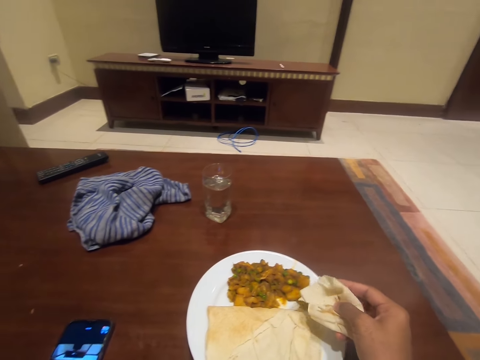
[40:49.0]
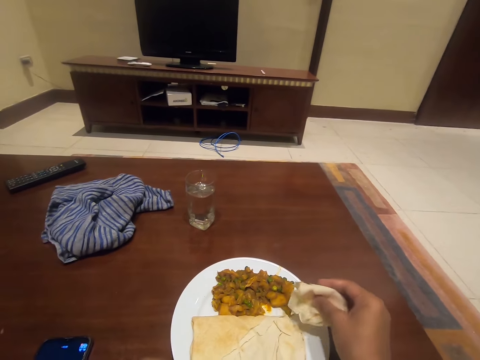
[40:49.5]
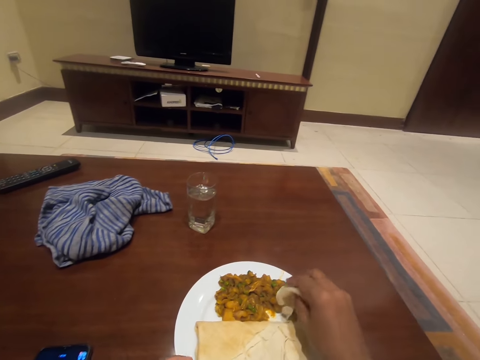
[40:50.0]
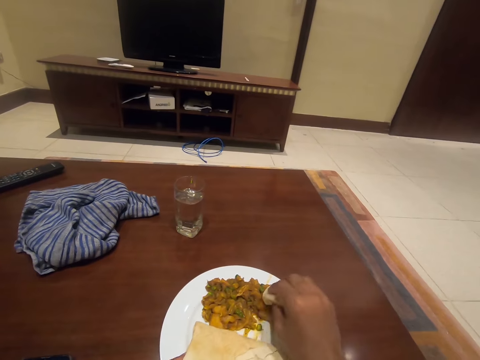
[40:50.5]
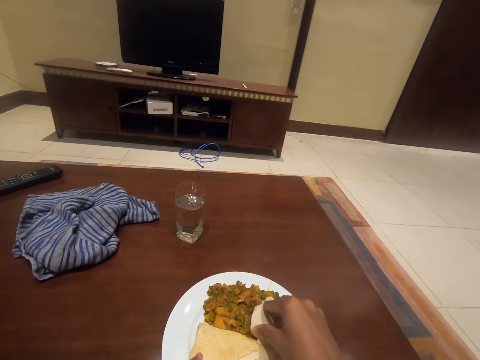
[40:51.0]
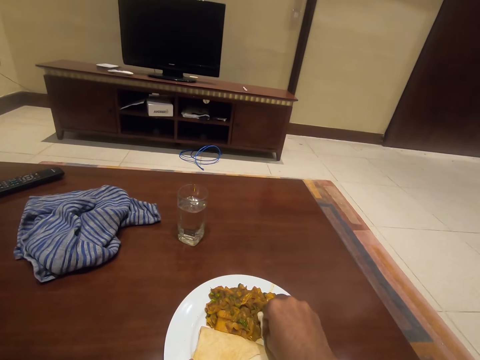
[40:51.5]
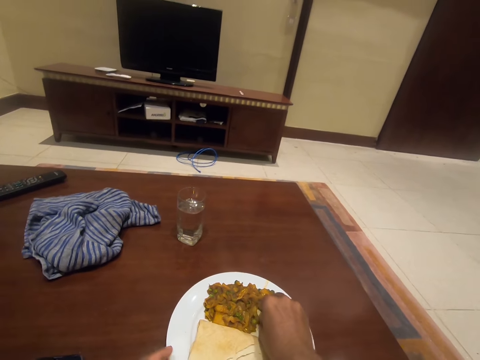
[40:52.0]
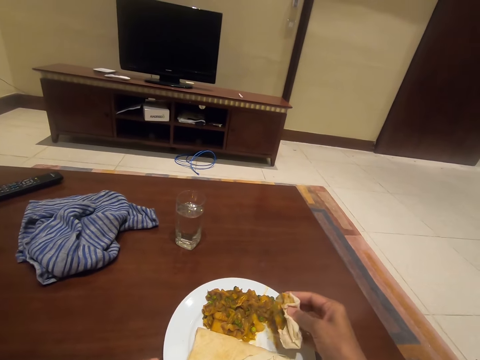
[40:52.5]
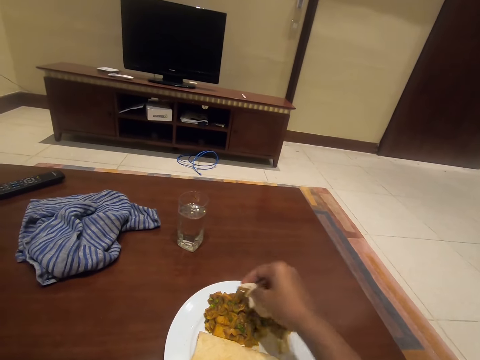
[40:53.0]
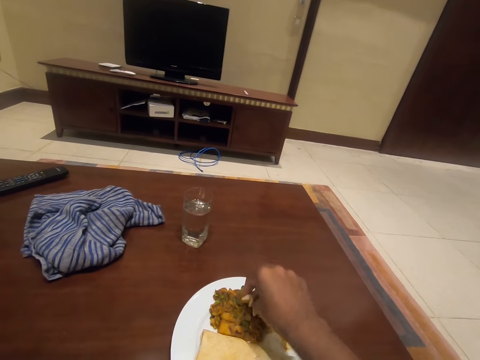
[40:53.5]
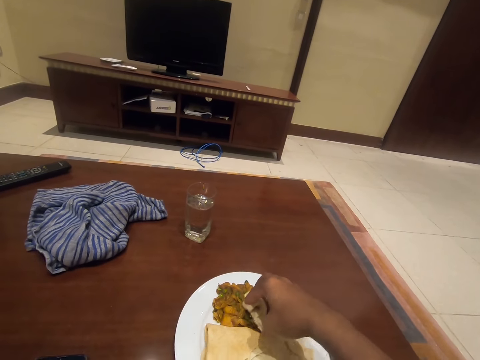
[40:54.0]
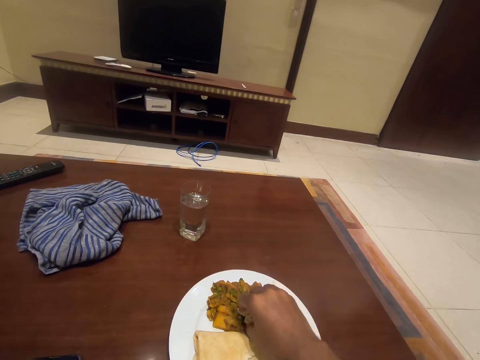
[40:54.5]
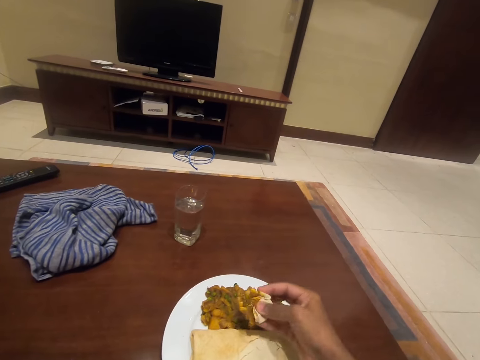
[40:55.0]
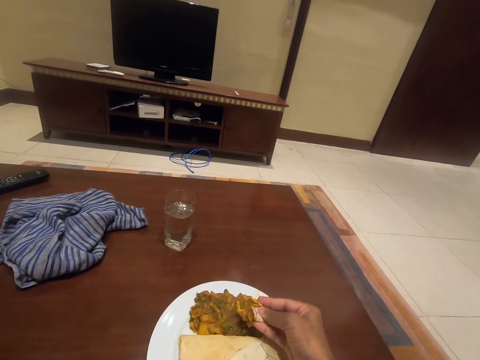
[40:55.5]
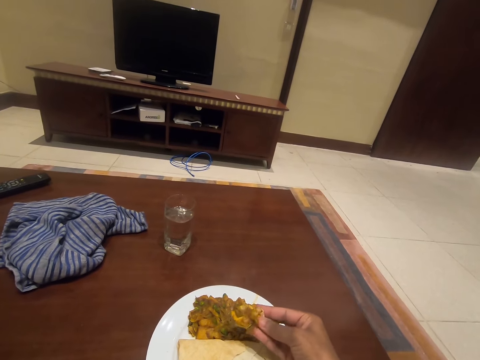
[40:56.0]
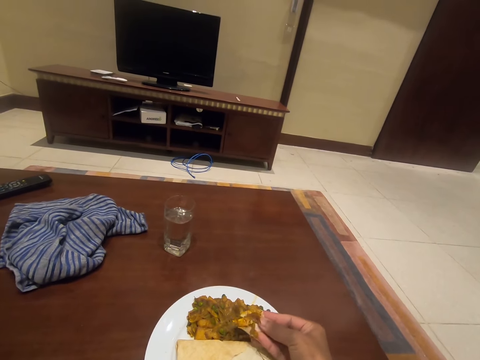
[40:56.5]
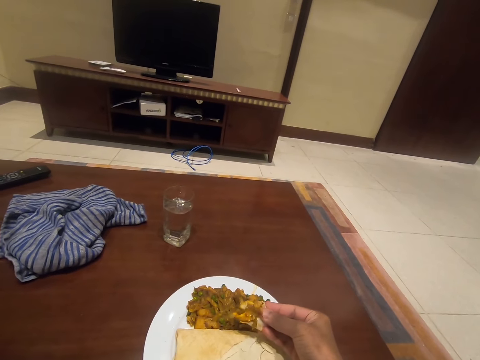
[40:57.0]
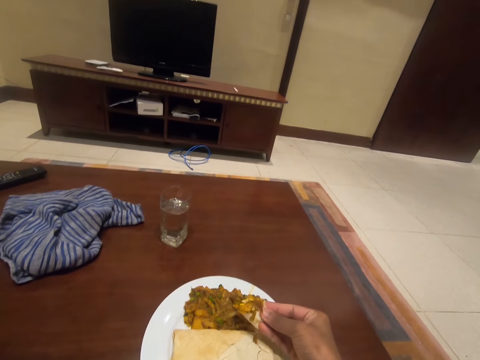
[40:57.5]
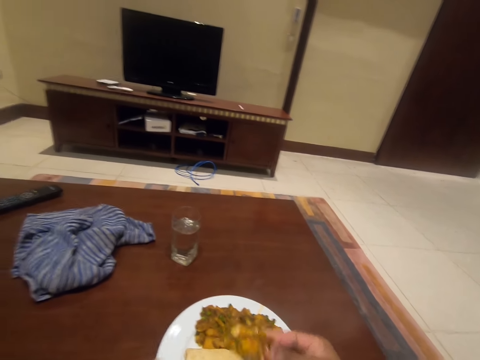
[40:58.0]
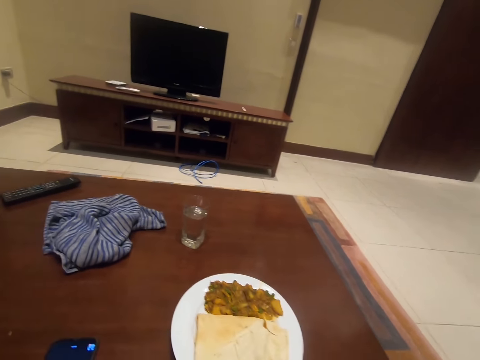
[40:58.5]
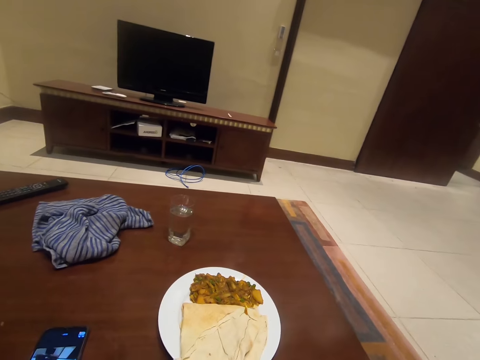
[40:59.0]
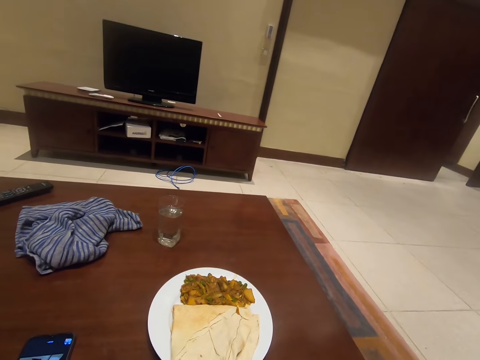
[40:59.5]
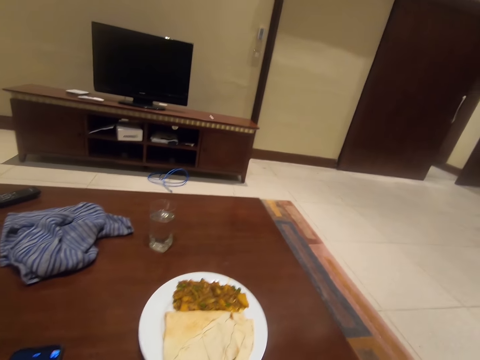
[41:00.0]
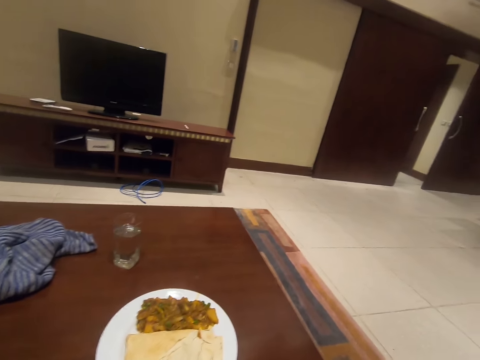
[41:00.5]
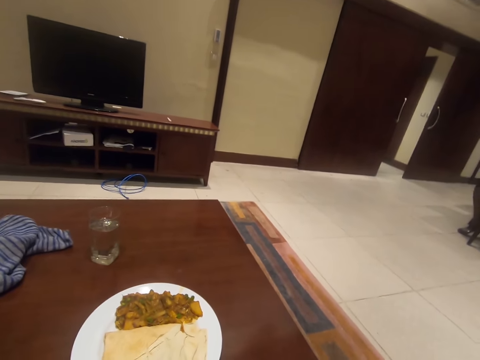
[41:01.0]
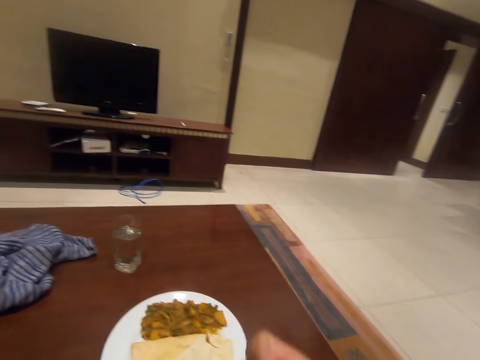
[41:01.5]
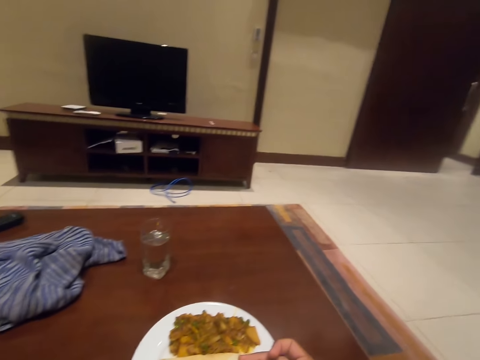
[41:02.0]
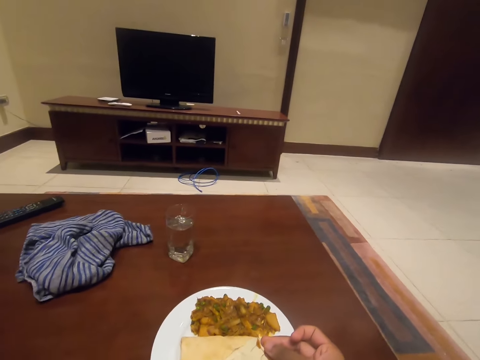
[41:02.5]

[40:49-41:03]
The camera wearer scoops the food with the dough. They eat the food.

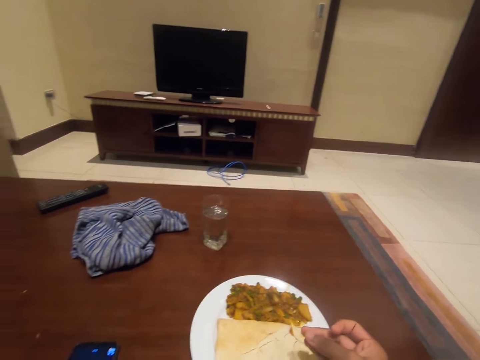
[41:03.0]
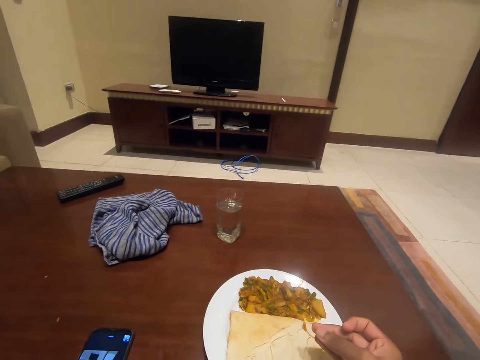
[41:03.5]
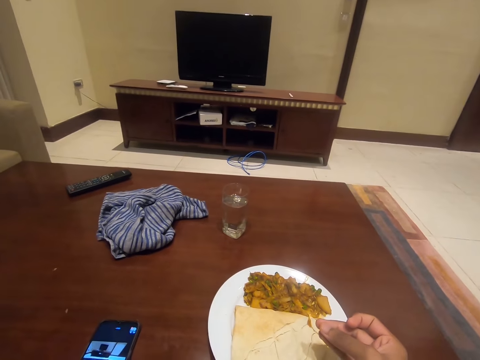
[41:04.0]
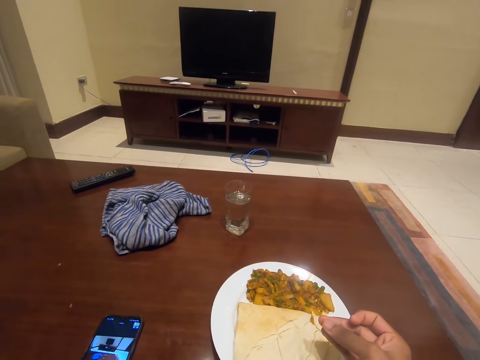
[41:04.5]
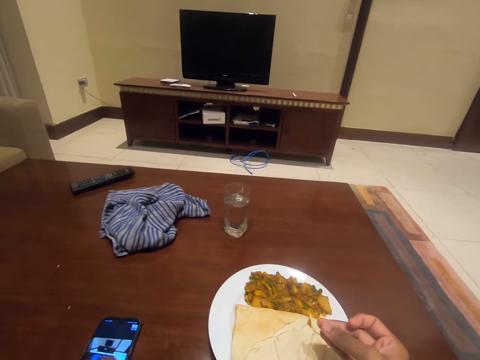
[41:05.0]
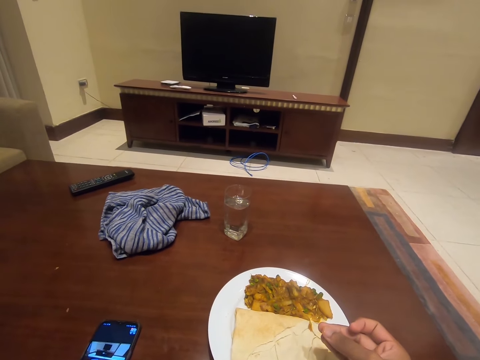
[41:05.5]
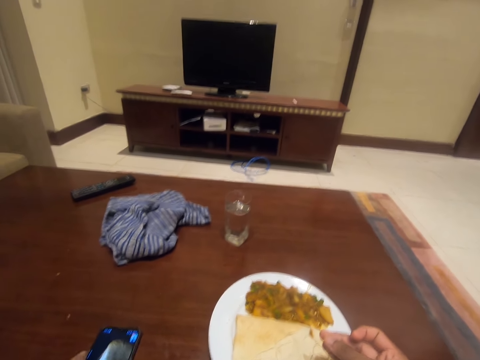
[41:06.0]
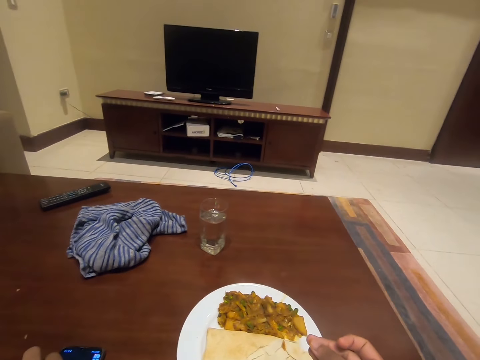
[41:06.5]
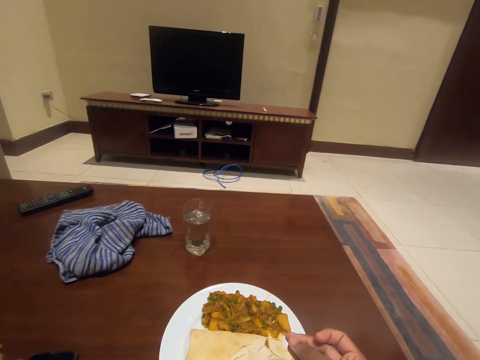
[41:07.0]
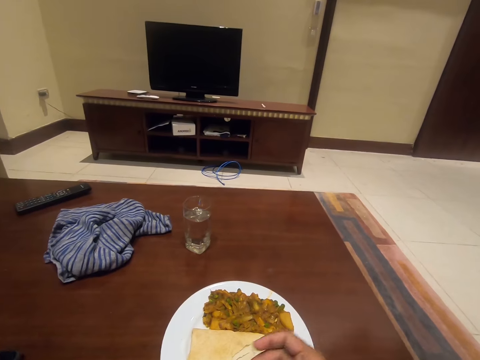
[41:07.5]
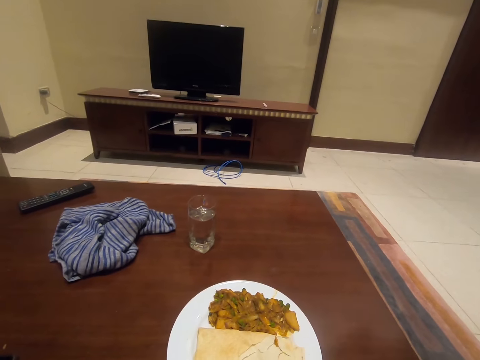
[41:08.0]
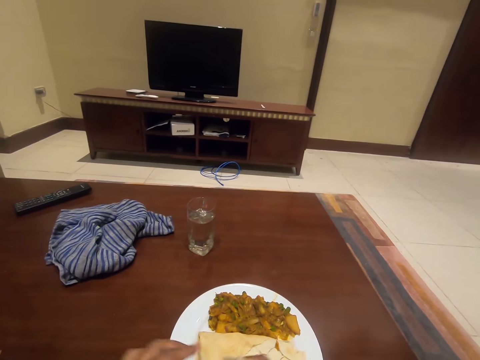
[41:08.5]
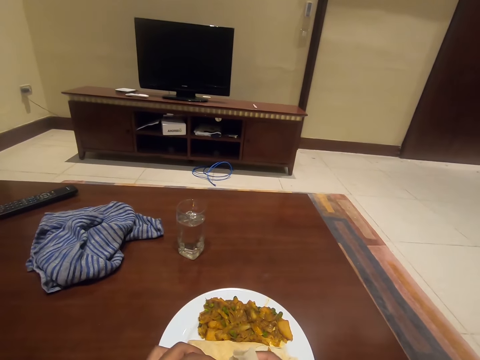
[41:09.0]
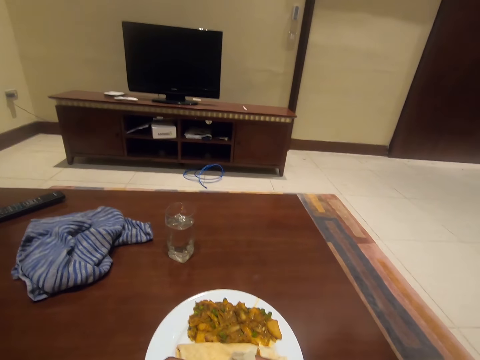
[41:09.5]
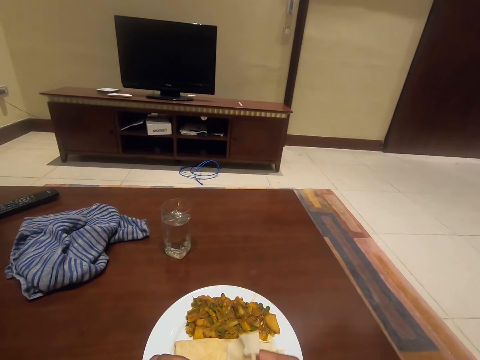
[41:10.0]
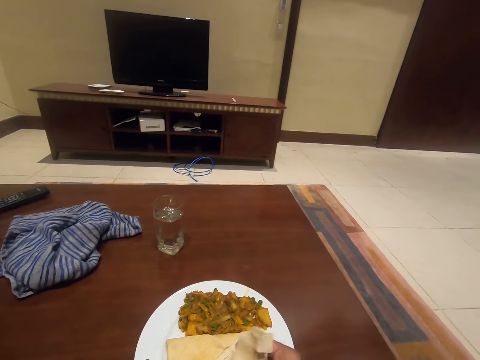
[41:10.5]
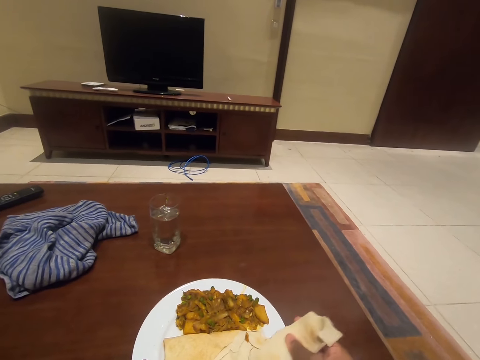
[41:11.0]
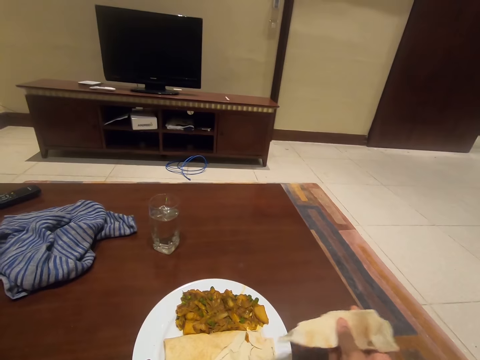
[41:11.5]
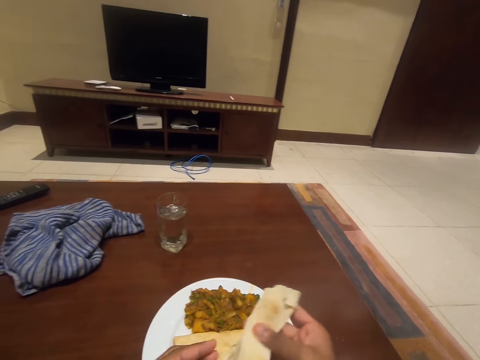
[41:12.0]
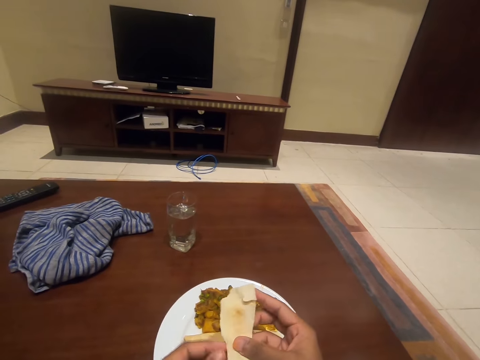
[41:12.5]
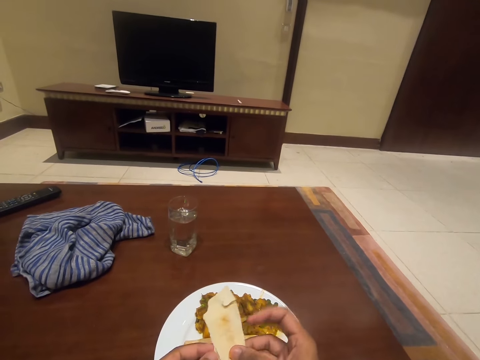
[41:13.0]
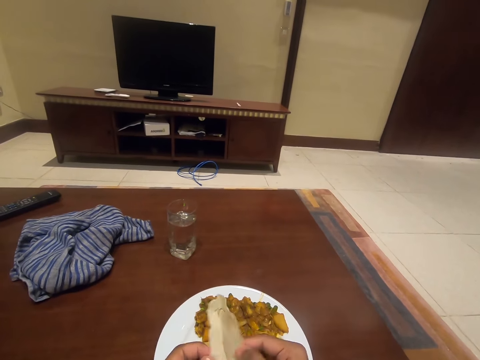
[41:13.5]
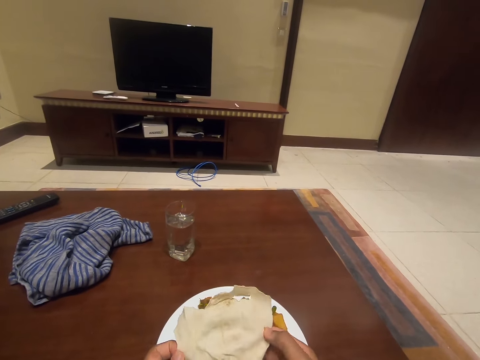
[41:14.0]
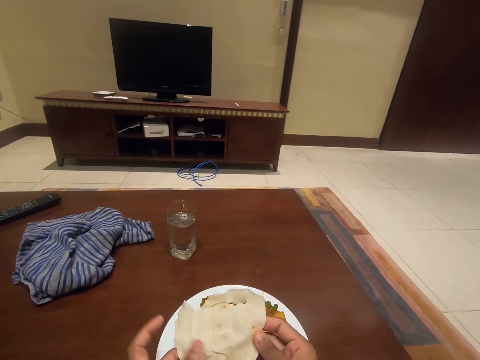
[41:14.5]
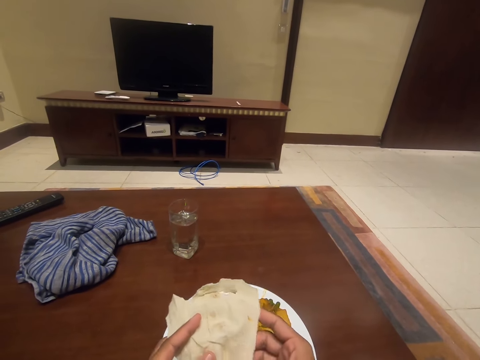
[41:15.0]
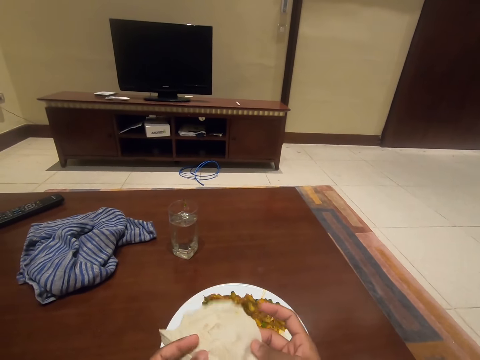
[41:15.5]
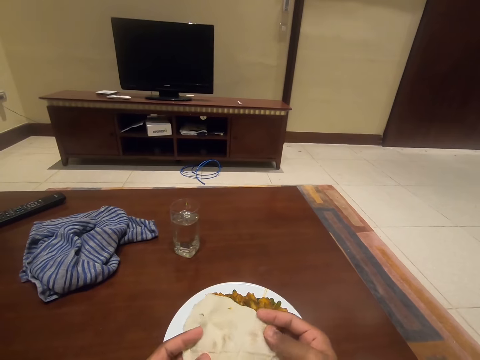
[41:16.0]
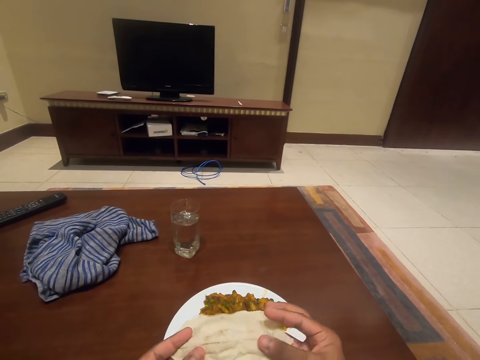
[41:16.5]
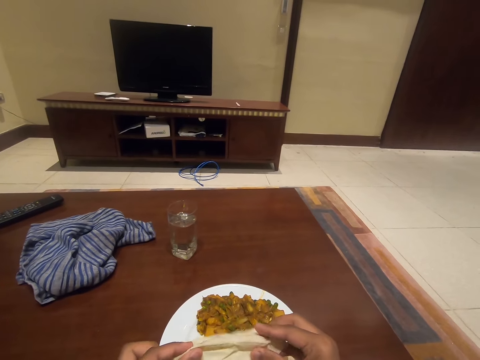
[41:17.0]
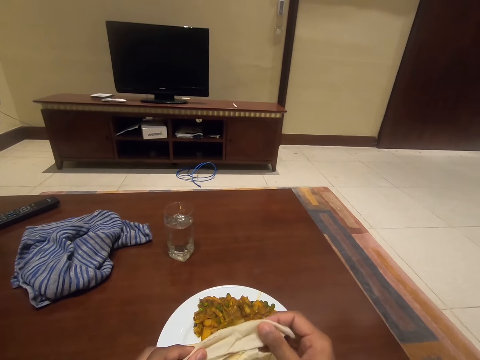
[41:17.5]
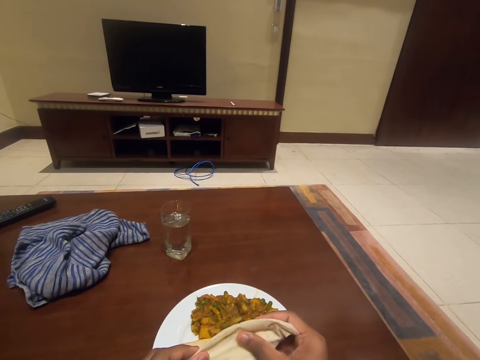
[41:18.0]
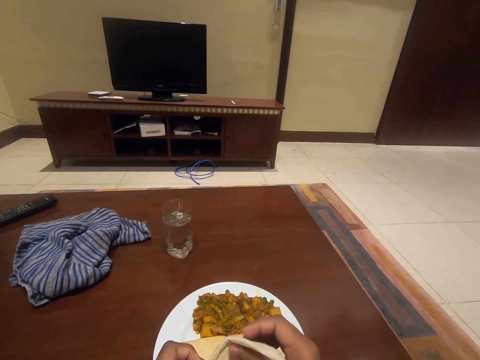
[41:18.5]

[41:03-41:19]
The camera wearer looks around. He operates the phone. He cuts the bread. He tears the dough. He adjusts the dough in his hands. He spreads the roti.
